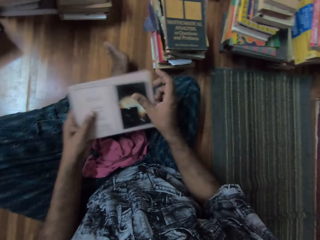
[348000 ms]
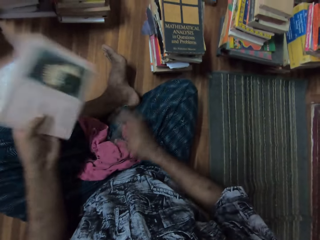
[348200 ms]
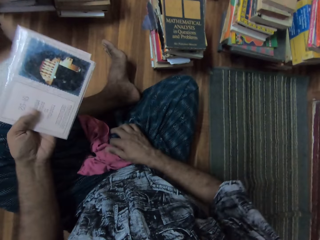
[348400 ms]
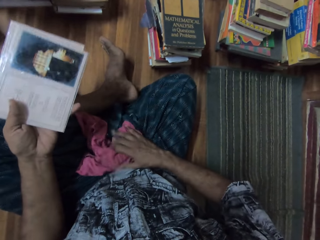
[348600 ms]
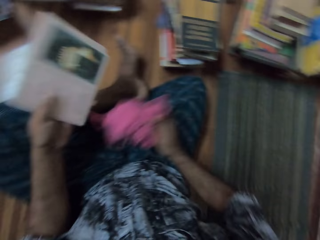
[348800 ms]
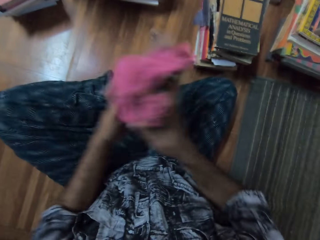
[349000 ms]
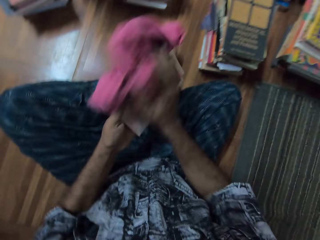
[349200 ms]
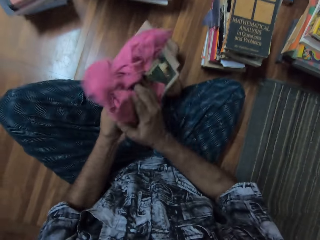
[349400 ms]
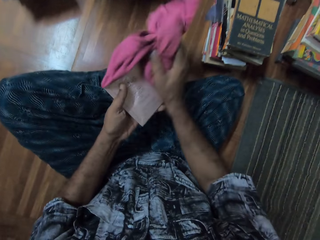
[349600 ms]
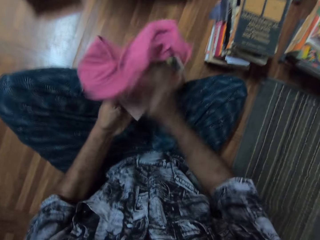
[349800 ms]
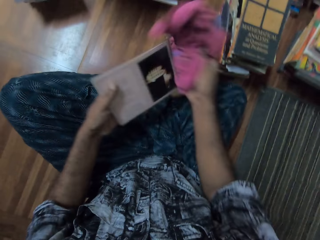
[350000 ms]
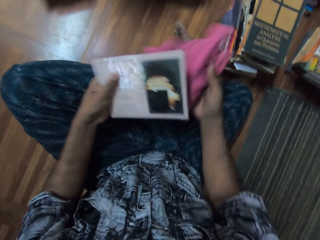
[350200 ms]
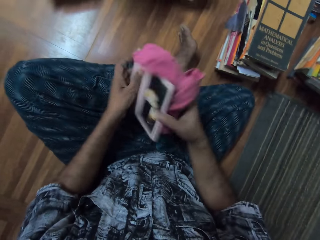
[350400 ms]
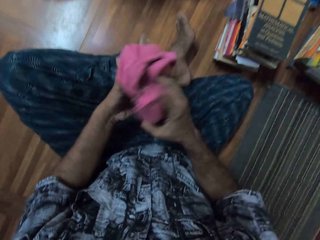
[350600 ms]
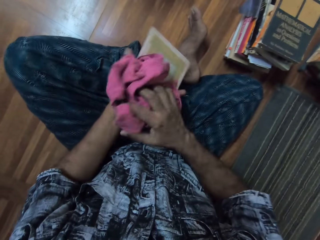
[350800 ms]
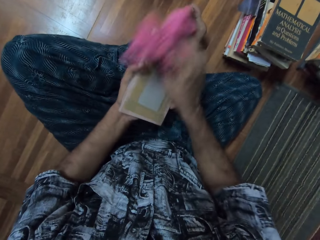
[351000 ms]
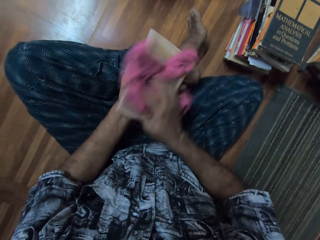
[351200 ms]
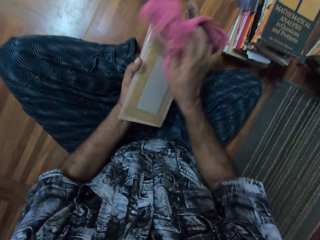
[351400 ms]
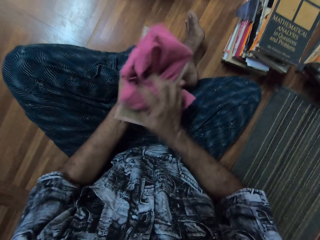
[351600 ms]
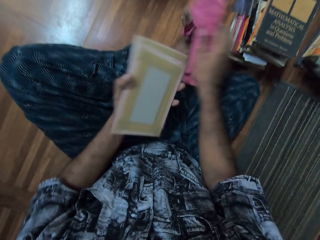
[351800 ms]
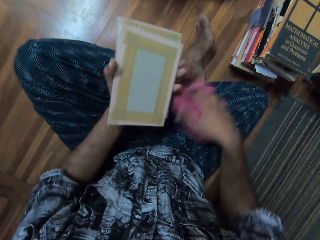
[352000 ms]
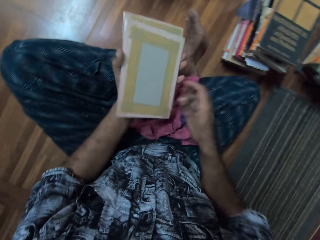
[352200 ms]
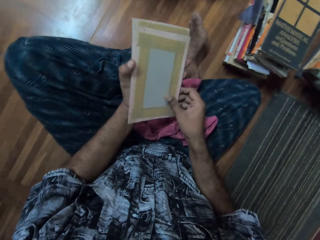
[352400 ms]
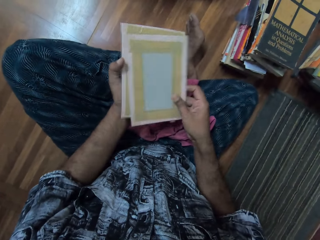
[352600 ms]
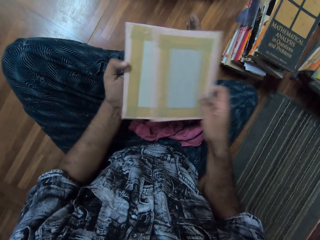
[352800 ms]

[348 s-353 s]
The camera wearer puts the books together. They pick a cloth with the right hand. They wipe the cards with the piece of cloth. They turn the cards. They wipe the cards with the piece of cloth.

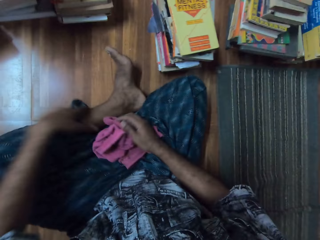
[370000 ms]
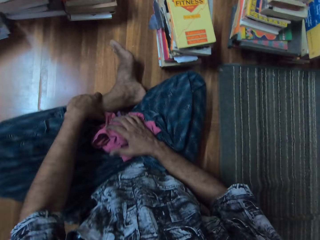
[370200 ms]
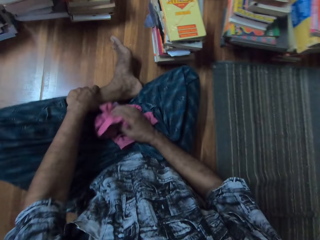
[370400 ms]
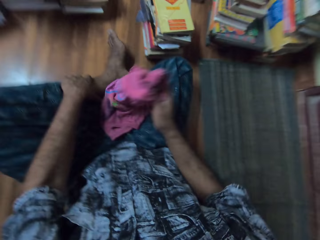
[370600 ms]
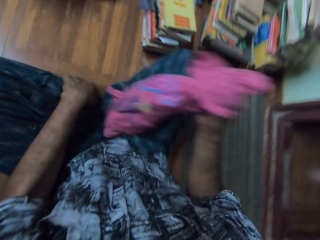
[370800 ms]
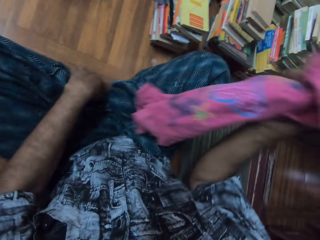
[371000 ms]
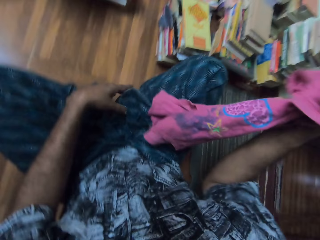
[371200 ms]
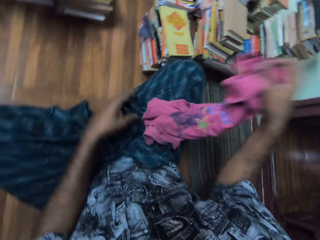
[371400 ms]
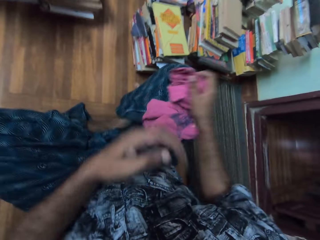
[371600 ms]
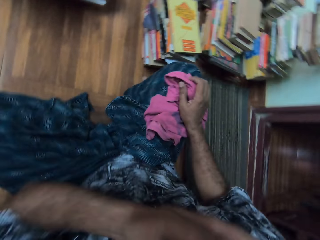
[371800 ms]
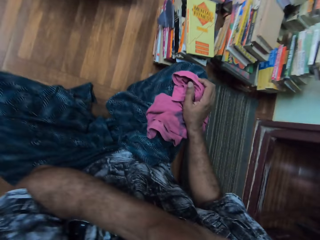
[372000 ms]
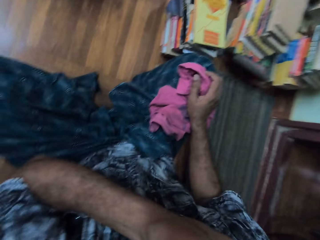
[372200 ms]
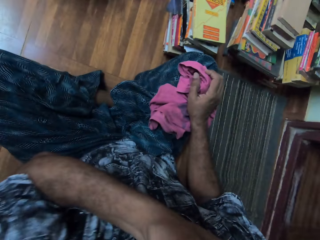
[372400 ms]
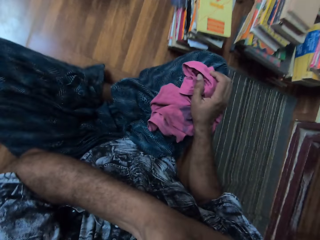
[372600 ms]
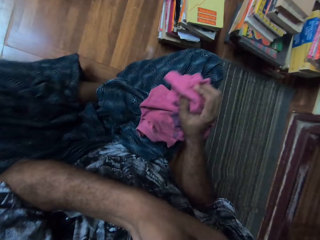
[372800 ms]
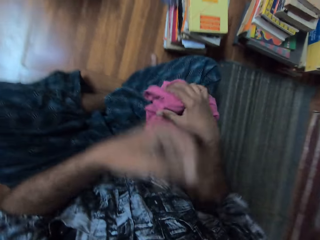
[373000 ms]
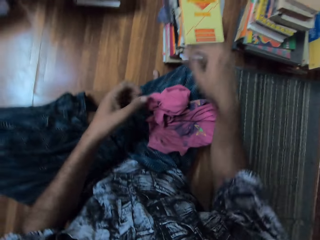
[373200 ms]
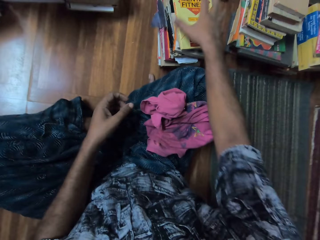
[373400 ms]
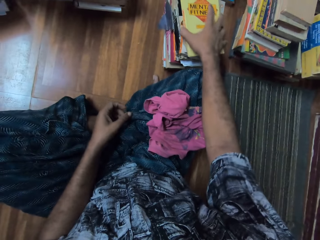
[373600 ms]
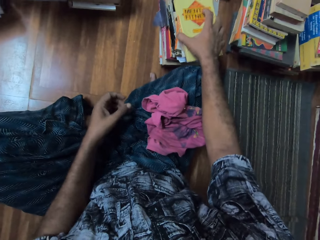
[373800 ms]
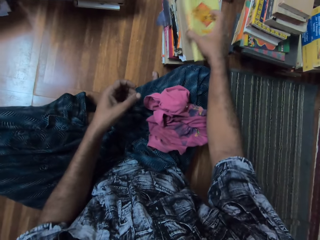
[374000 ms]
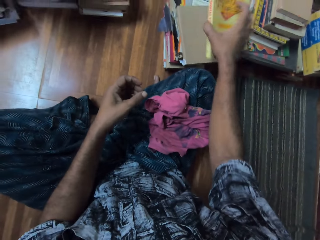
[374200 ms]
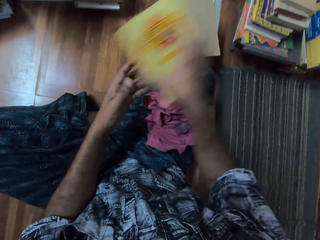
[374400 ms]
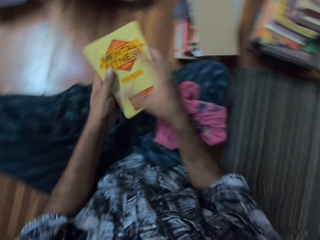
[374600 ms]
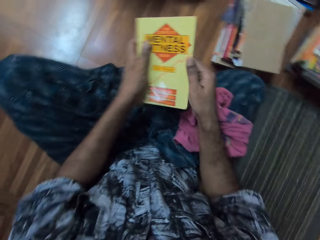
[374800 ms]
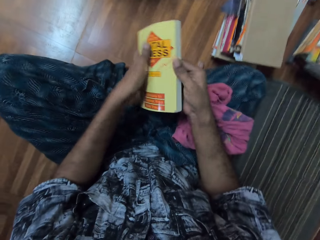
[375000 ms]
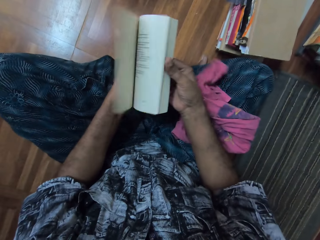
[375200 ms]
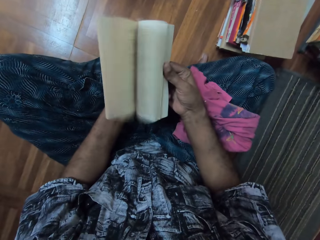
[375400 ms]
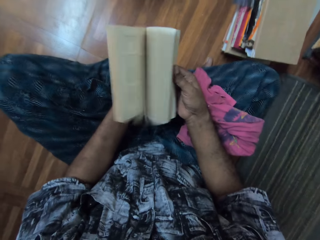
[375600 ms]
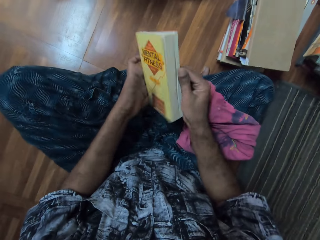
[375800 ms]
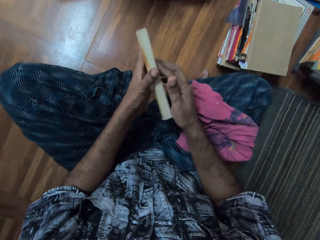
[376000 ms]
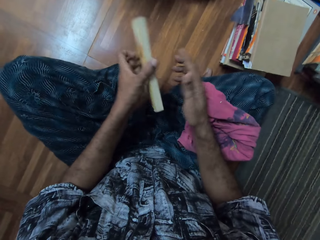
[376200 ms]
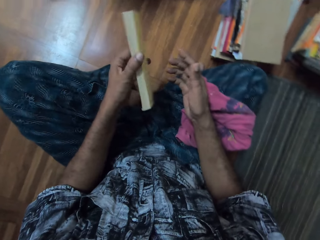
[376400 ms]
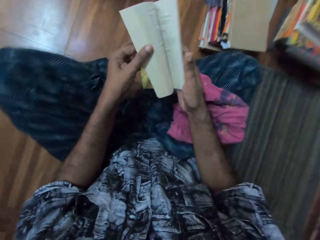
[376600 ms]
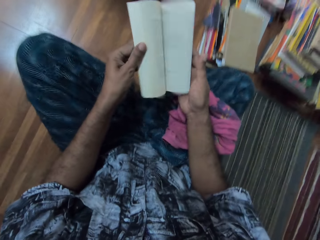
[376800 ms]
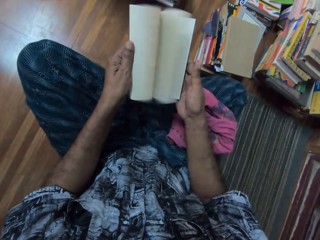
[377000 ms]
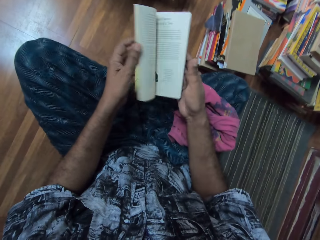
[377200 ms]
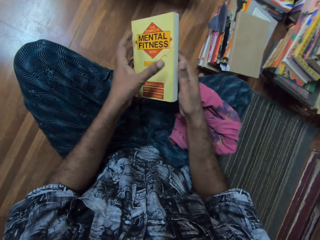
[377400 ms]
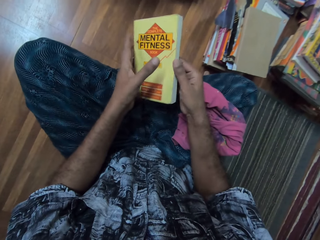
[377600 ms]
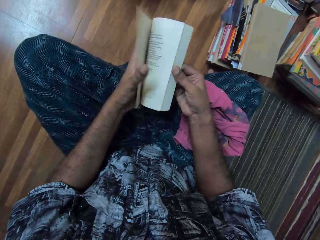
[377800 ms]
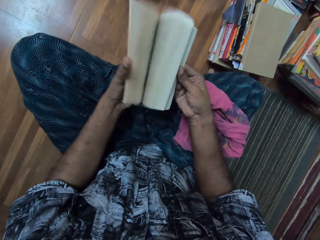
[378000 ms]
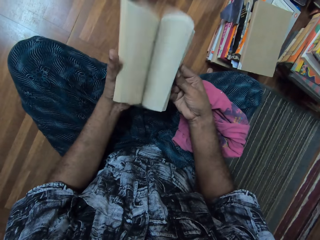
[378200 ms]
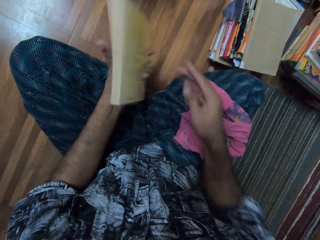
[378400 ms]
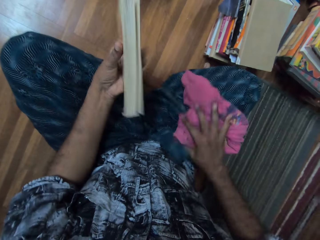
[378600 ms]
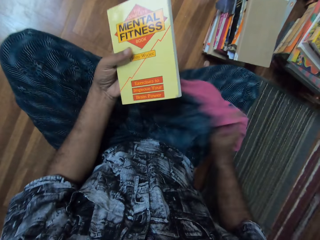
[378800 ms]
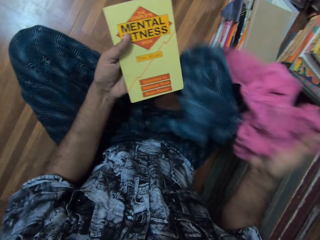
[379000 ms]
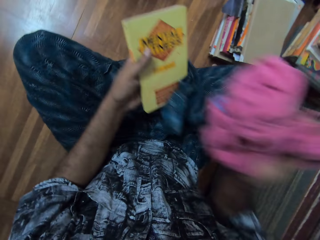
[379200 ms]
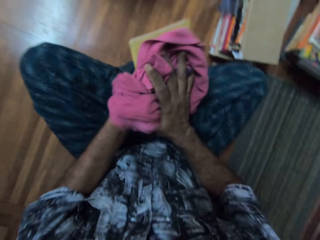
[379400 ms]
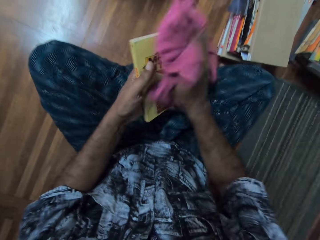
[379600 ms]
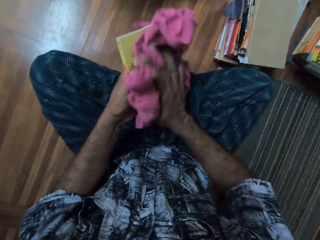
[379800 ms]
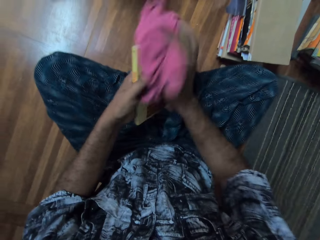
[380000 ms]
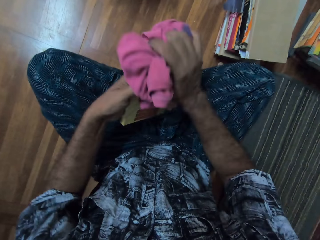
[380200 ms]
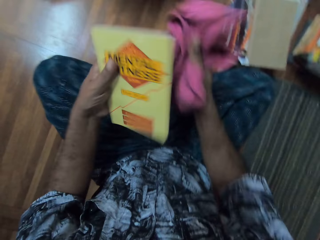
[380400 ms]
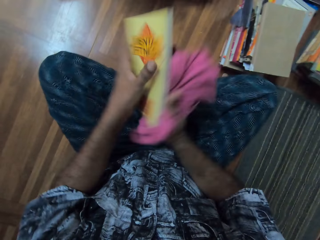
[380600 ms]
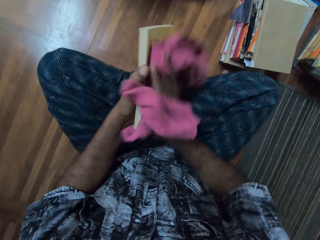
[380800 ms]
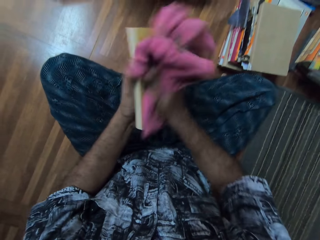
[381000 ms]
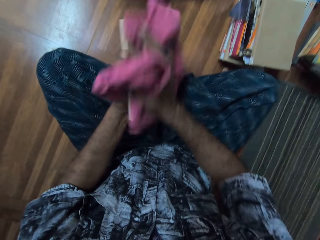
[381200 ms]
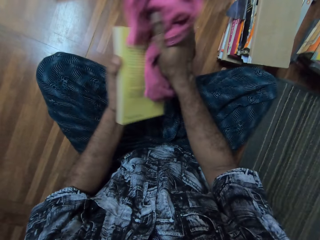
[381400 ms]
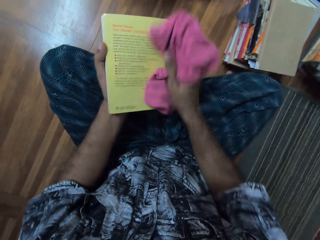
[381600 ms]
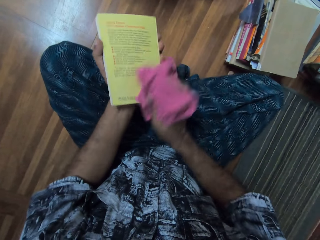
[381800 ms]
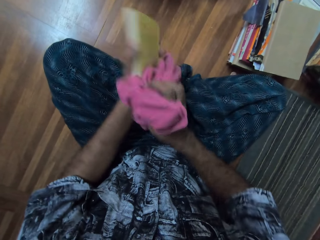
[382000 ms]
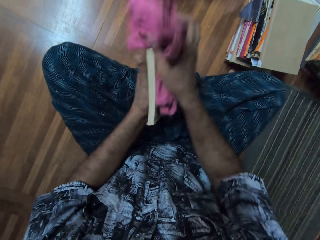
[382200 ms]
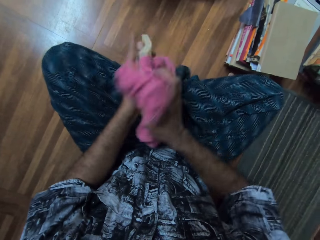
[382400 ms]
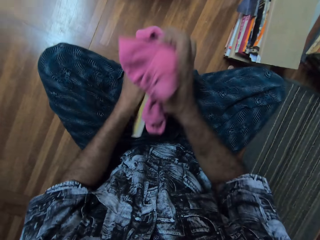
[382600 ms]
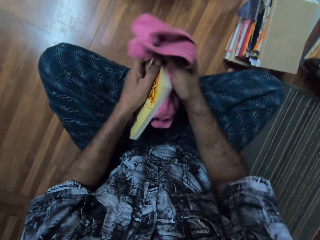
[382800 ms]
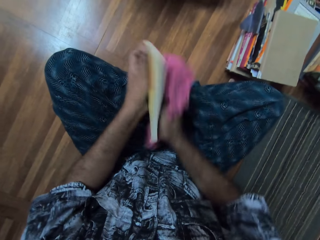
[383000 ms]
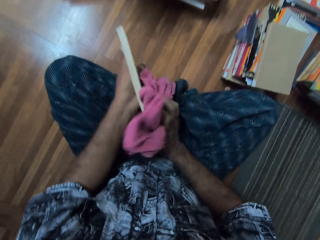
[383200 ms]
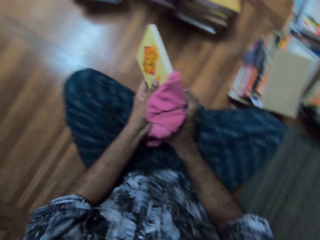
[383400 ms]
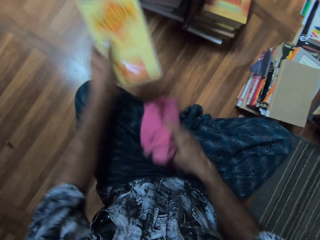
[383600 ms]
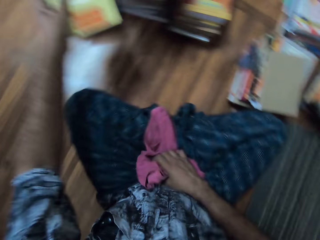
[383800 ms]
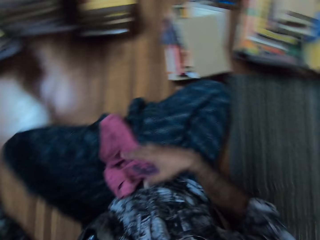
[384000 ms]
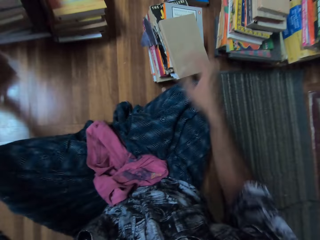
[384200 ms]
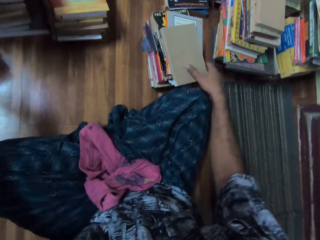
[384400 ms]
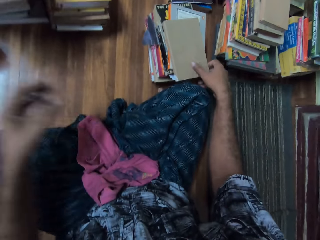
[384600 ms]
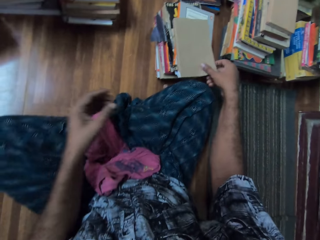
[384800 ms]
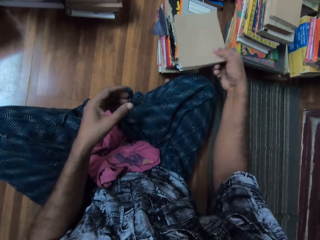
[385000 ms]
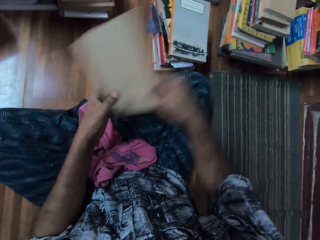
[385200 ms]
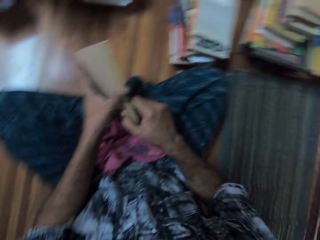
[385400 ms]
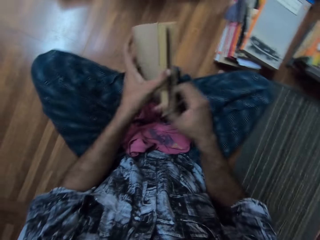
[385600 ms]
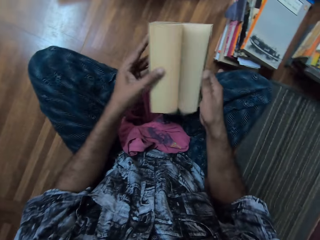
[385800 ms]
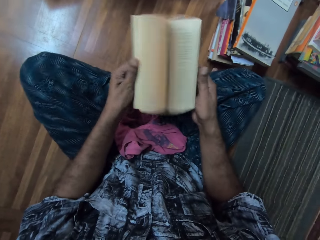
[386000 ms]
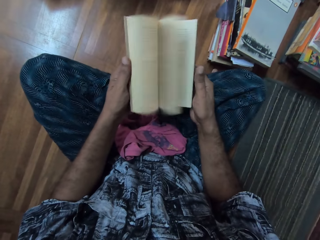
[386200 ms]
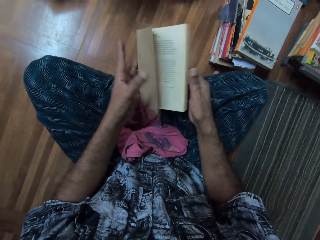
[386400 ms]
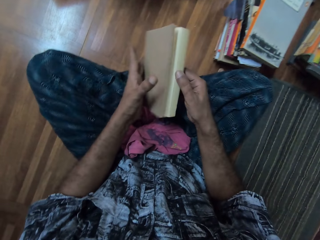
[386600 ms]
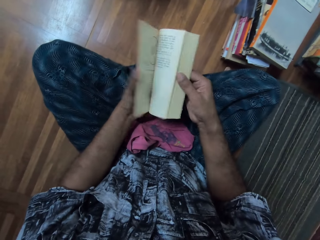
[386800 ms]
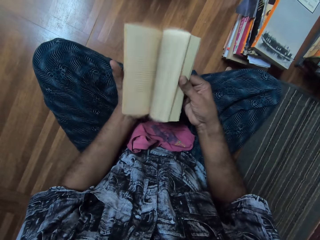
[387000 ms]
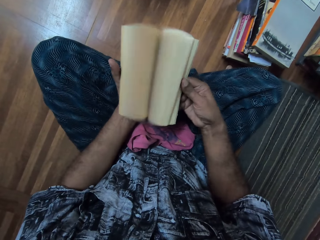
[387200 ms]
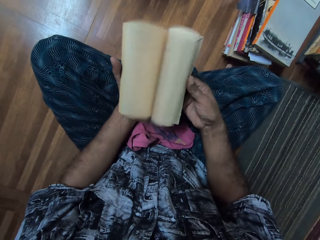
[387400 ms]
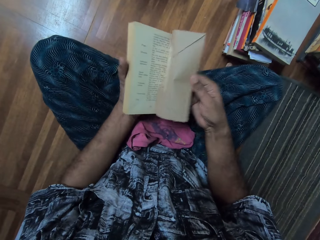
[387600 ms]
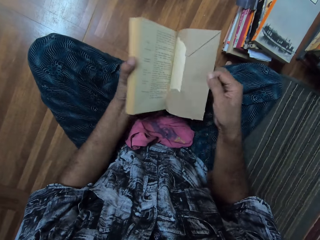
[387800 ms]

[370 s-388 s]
The camera wearer holds the left foot with the left hand. They raise a cloth. They adjust the legs. They raise the left hand. They itch the face. They pick a book with the right hand. They open the book and peruse the book. They pick the cloth with the right hand. They wipe the book with the cloth. They put the book away. They drop the book. They pick the book with the right hand. They peruse the book. They open the book.
